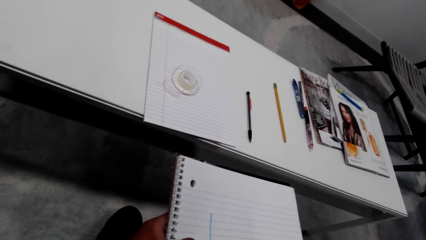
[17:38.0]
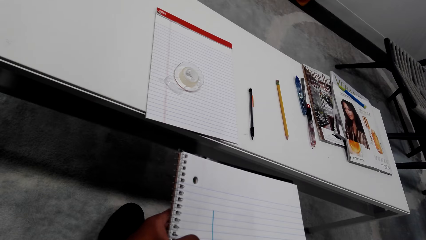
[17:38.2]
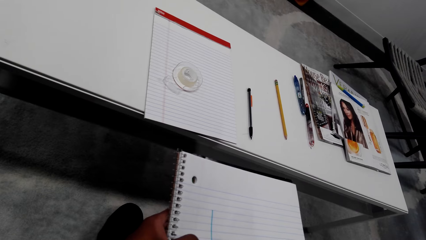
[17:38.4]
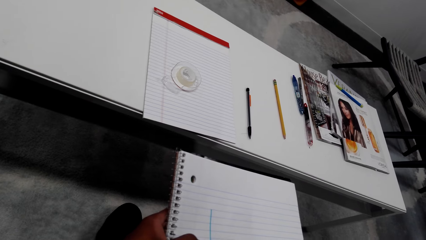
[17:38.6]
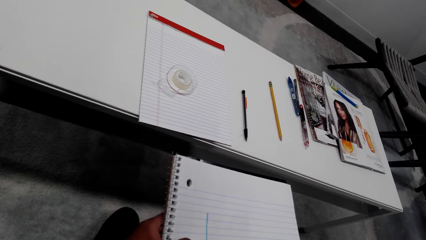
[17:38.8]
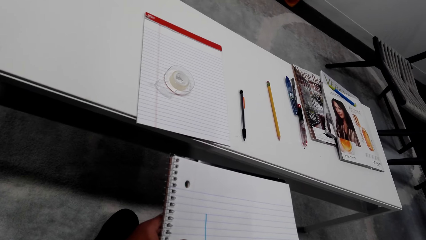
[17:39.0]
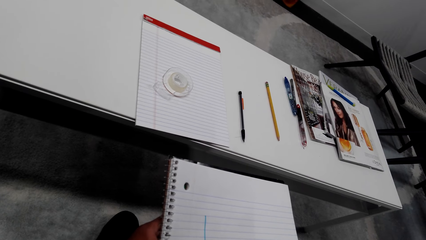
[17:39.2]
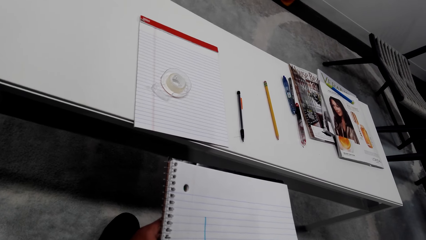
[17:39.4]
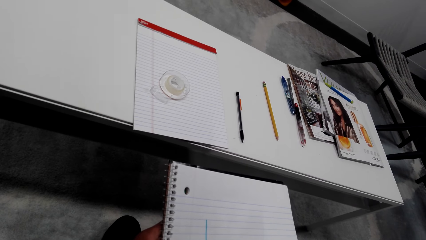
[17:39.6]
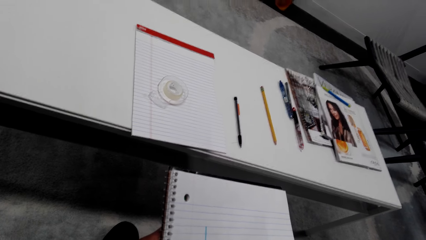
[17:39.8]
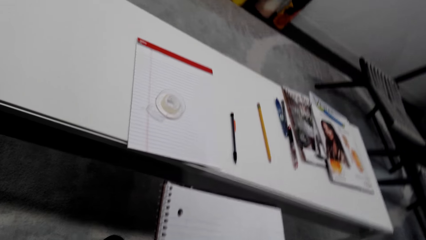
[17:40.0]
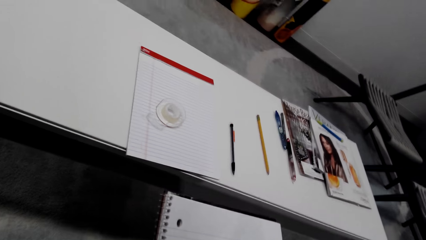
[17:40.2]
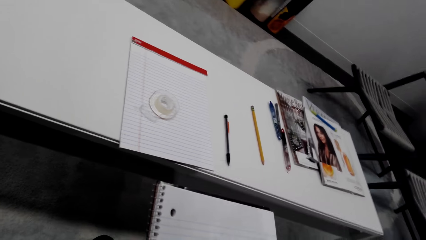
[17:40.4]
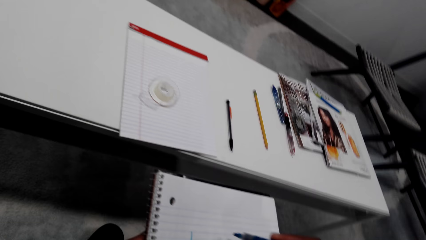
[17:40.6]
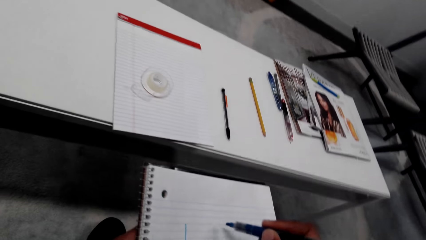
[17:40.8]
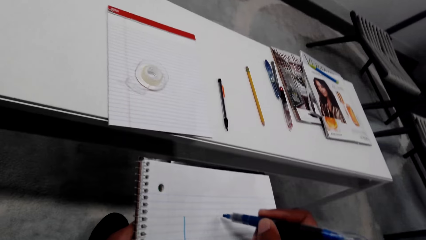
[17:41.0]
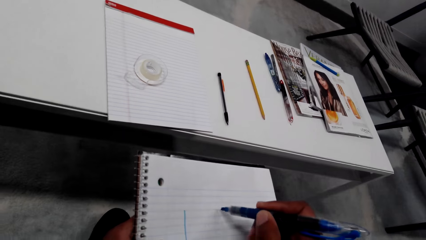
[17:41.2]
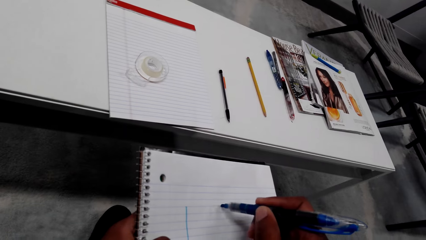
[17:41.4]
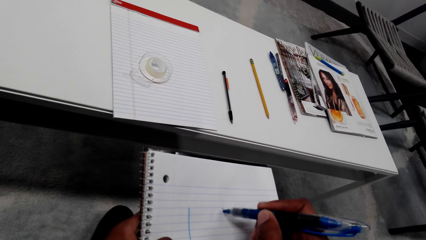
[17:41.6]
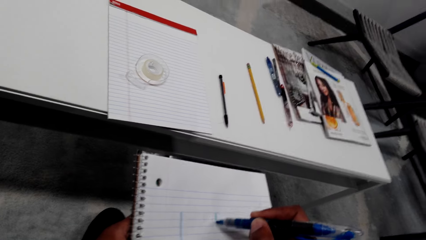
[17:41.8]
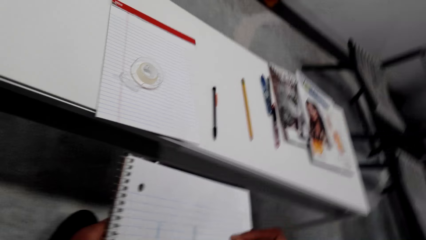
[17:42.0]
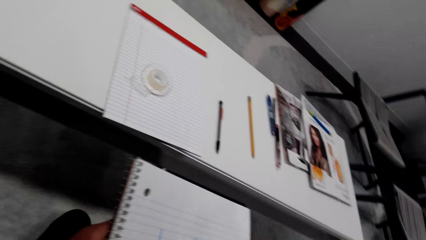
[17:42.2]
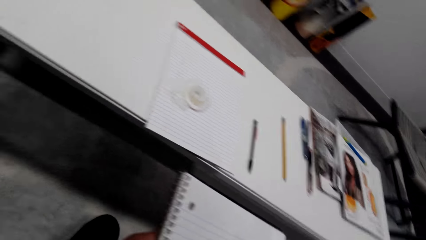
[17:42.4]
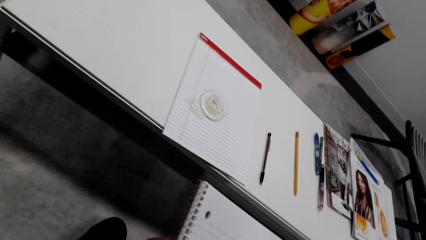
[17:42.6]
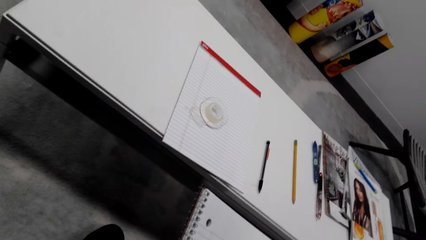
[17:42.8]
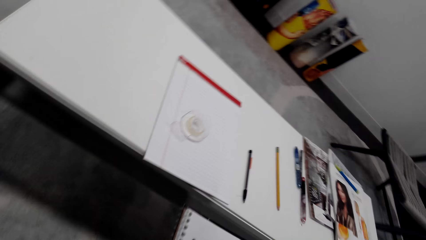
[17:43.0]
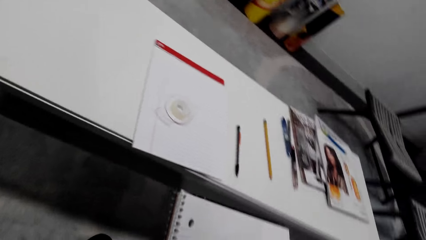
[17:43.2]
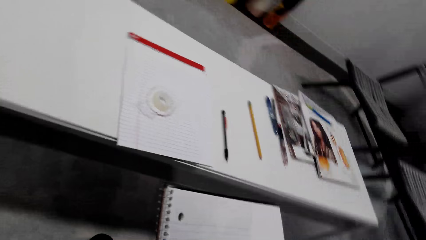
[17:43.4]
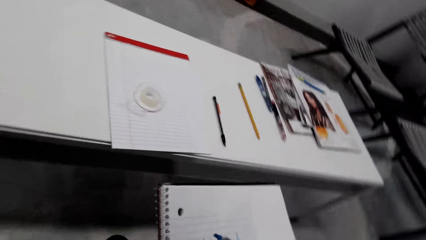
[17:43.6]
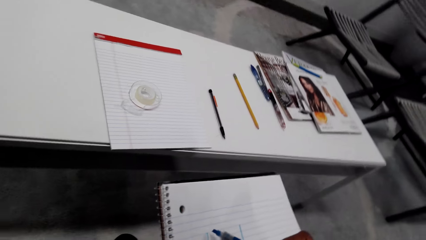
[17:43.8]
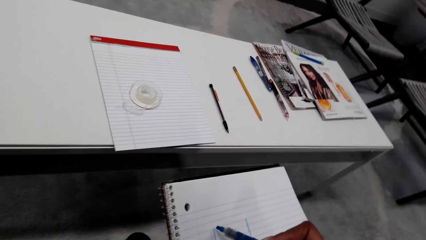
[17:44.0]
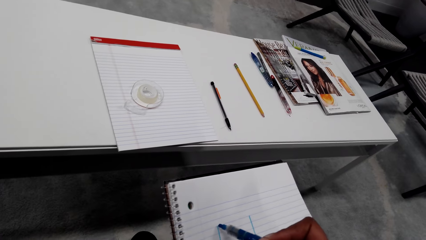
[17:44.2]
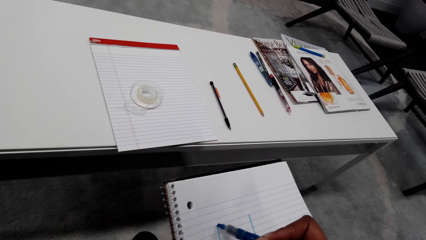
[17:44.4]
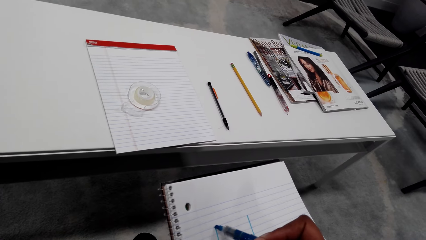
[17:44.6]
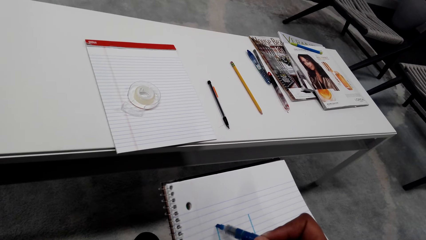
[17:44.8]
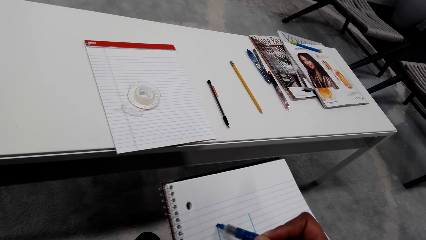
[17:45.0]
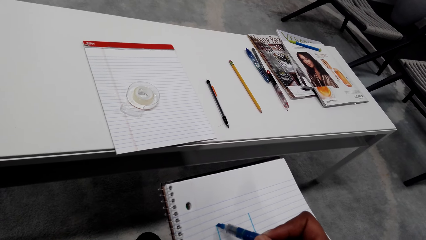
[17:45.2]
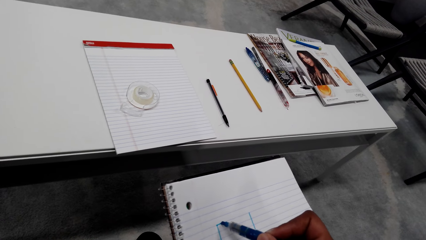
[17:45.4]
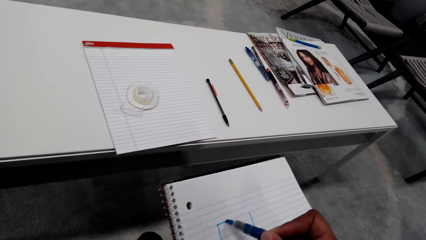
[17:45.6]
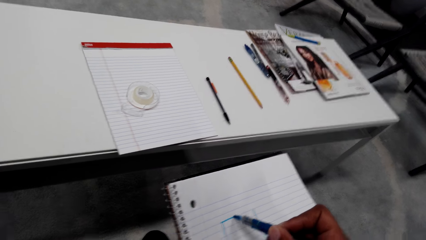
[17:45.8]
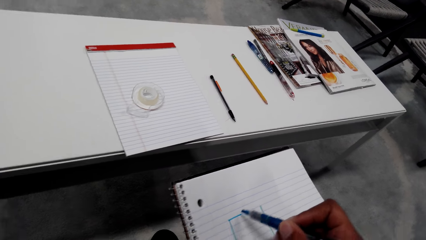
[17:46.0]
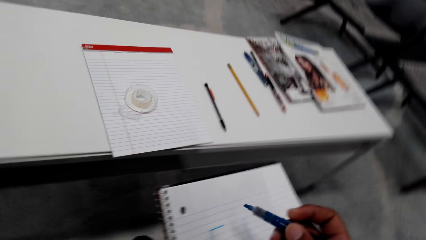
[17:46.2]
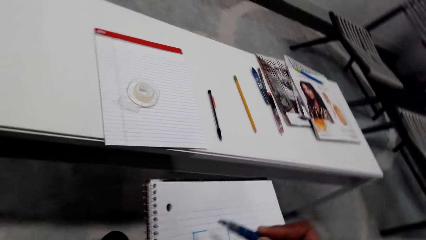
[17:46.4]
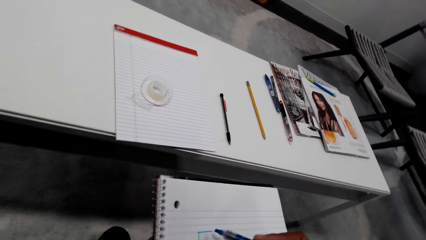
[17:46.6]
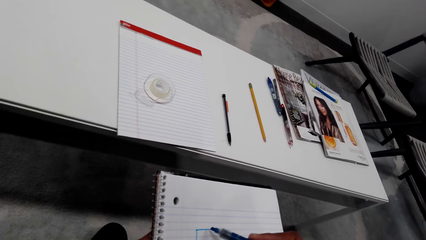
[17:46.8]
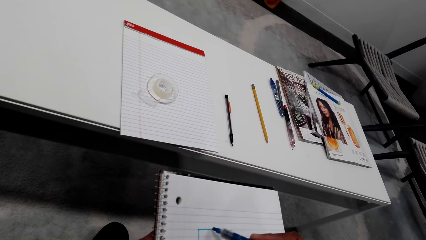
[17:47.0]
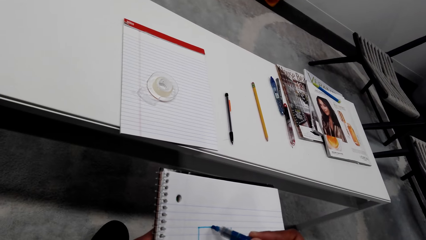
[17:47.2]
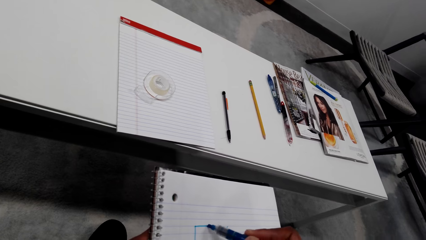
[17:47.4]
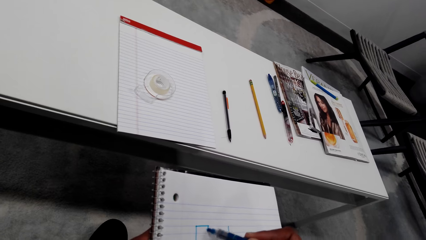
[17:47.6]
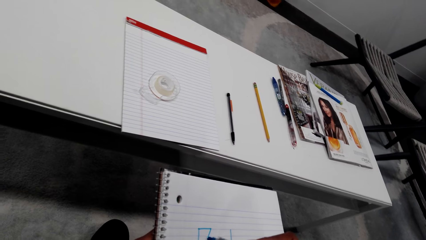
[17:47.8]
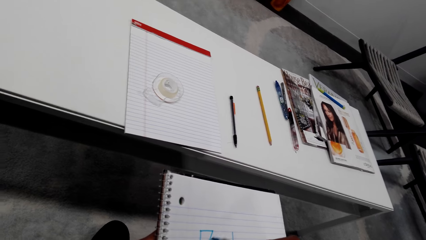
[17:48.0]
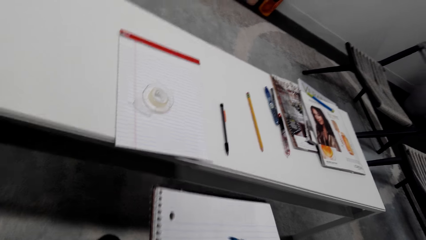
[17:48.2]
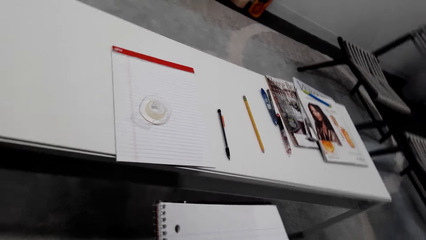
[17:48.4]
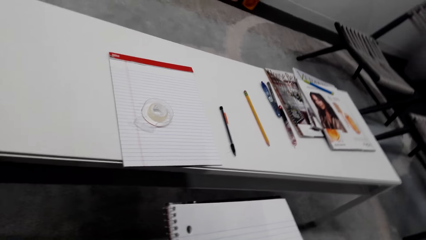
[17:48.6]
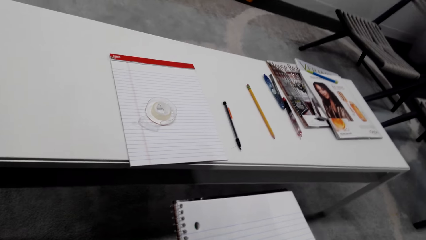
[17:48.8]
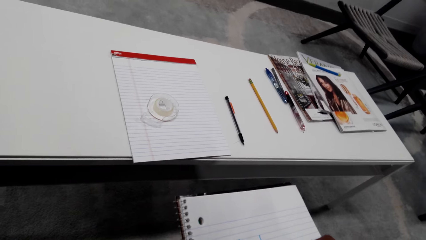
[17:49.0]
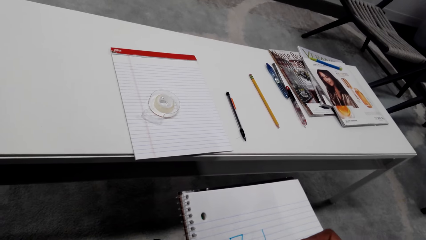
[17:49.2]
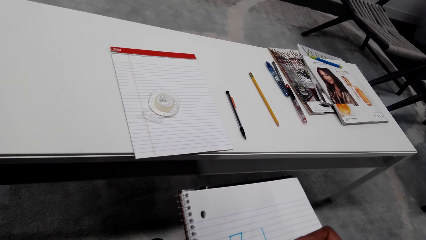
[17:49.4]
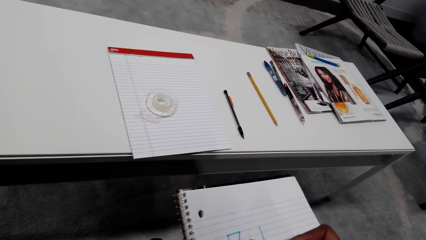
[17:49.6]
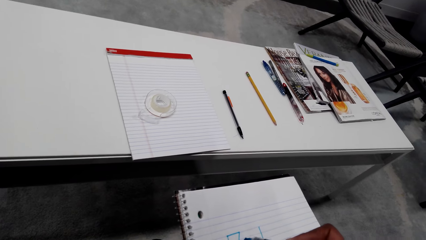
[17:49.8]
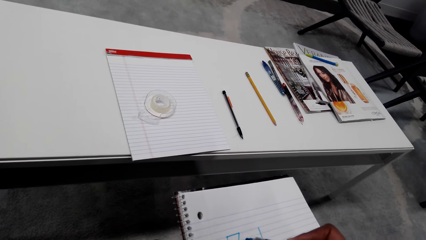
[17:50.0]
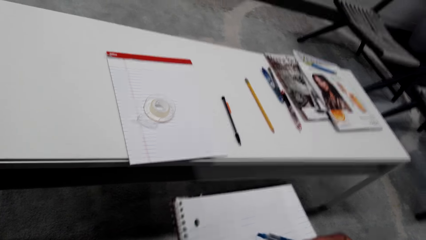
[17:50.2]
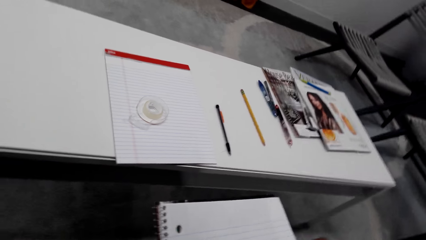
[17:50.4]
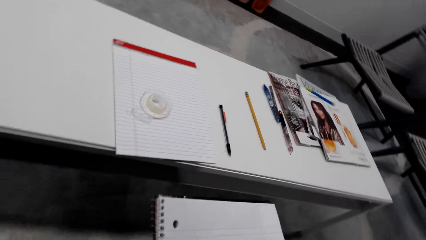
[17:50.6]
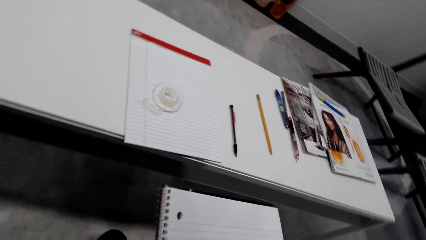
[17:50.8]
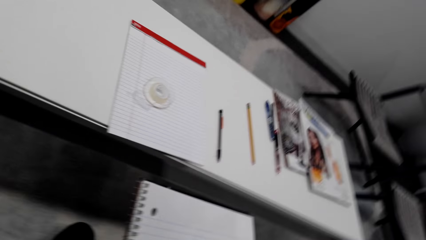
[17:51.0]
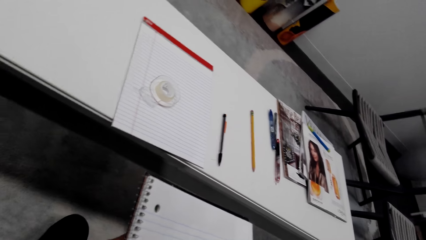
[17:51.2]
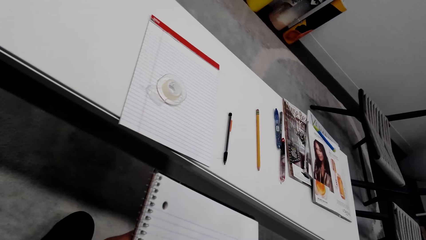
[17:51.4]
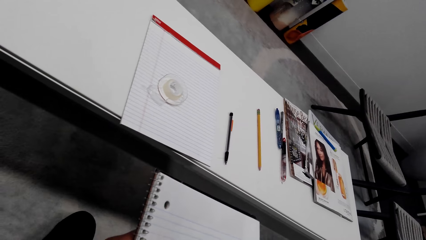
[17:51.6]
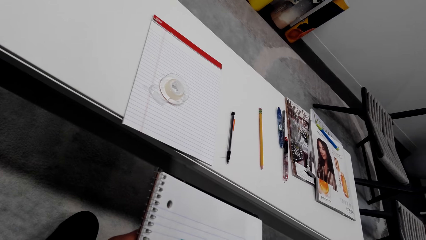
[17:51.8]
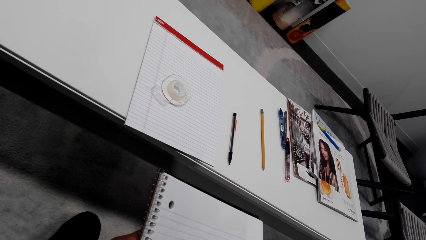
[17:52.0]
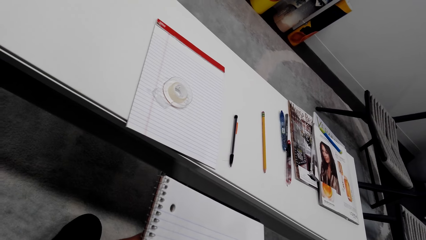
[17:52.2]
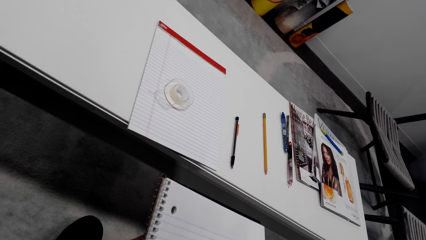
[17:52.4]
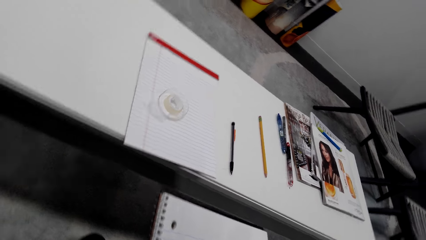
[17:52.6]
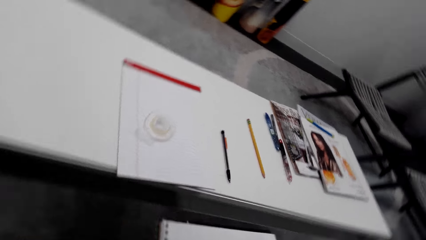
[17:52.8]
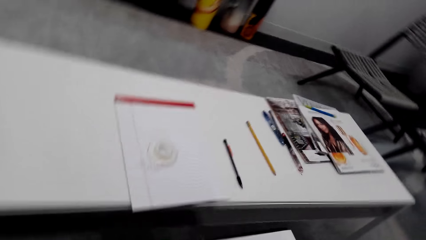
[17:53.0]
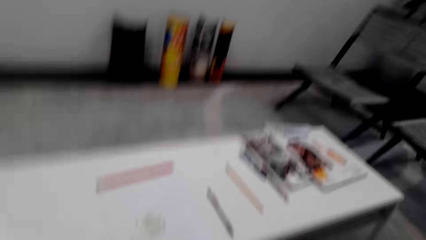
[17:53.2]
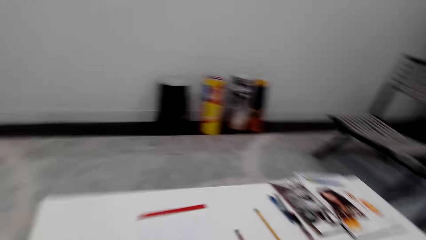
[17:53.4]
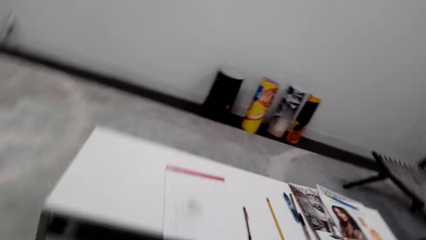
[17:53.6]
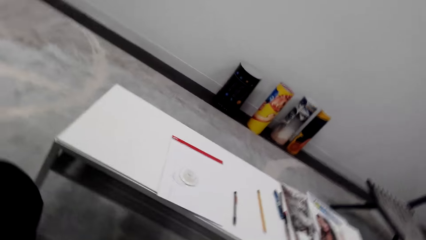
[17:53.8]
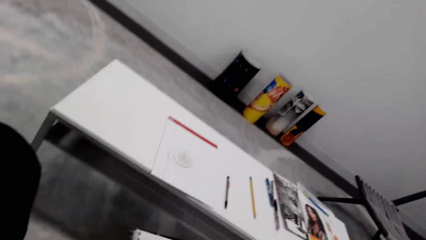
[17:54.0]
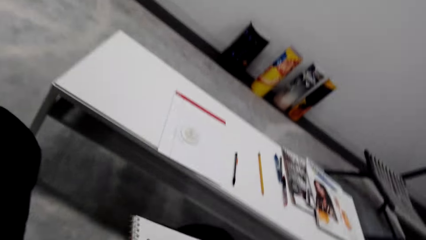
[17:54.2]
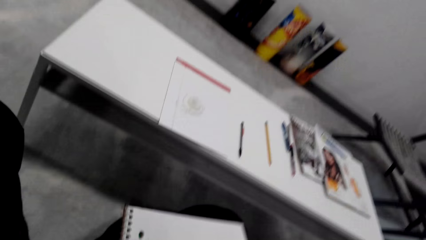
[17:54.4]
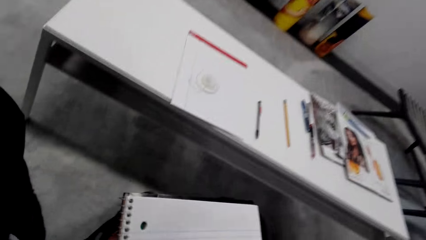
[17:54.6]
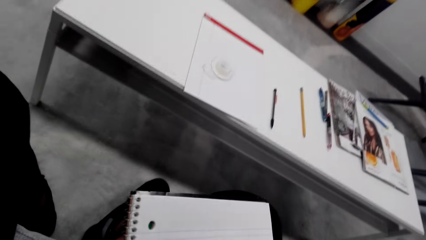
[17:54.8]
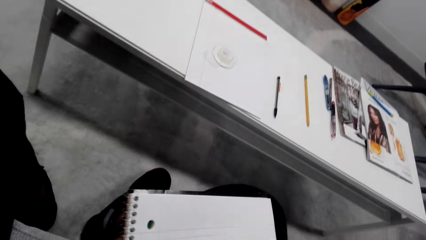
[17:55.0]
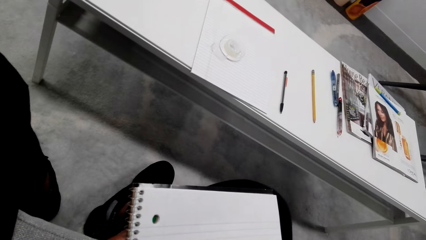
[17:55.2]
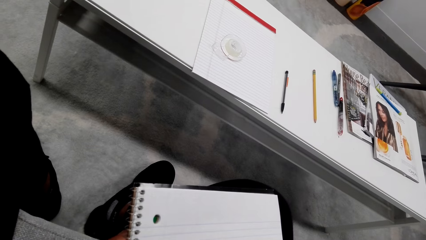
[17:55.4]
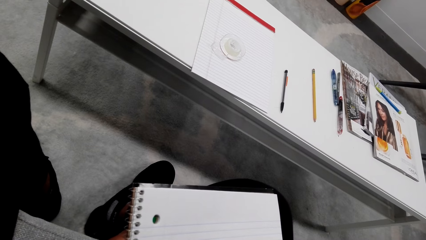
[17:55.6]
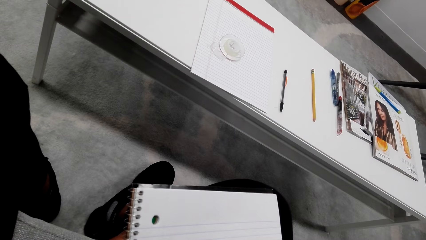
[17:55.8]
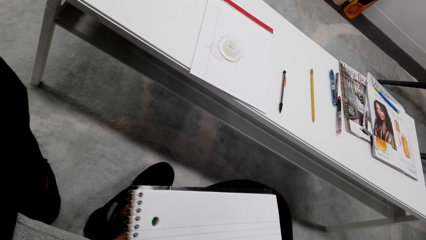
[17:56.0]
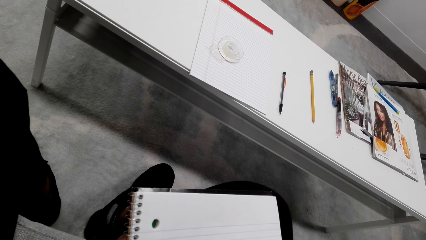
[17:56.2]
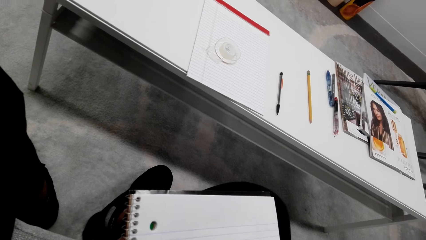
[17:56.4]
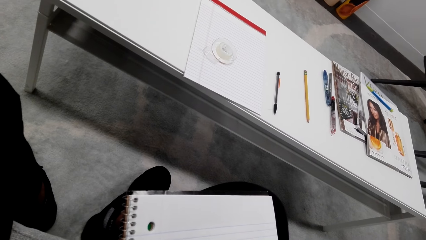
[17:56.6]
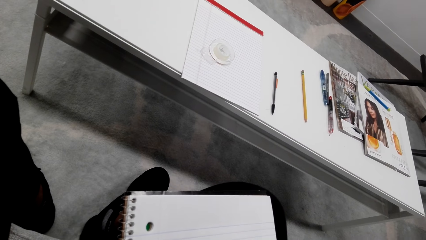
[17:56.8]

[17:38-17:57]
The camera wearer draws a line on the paper. They look around.
